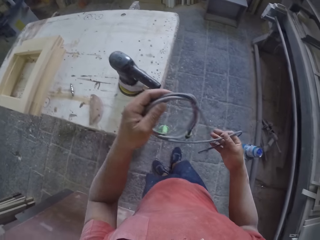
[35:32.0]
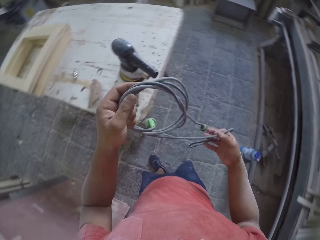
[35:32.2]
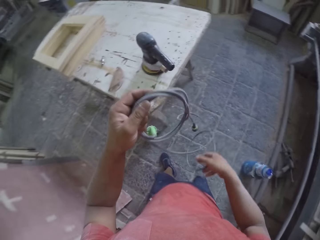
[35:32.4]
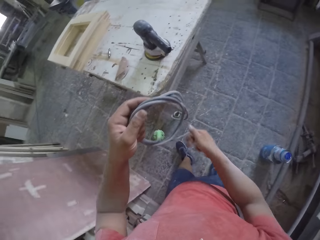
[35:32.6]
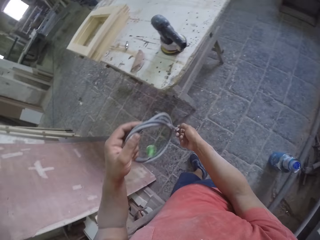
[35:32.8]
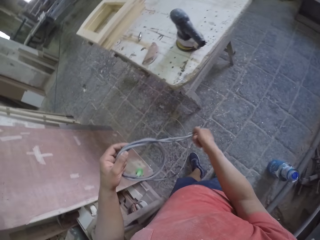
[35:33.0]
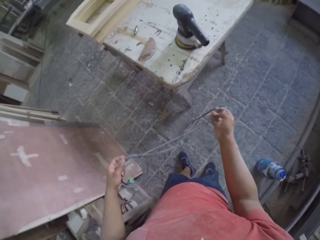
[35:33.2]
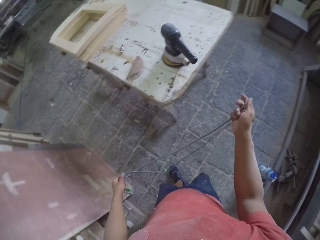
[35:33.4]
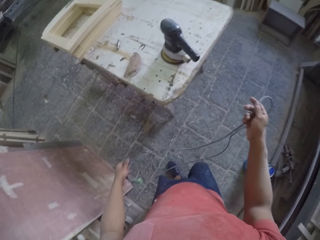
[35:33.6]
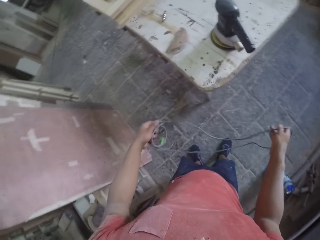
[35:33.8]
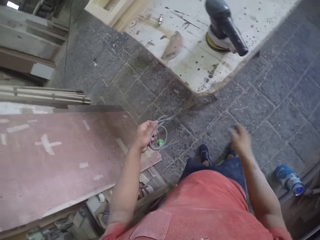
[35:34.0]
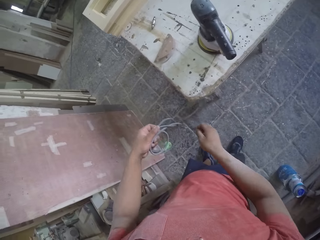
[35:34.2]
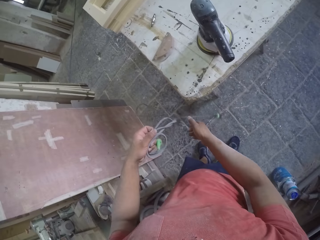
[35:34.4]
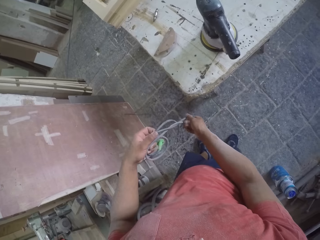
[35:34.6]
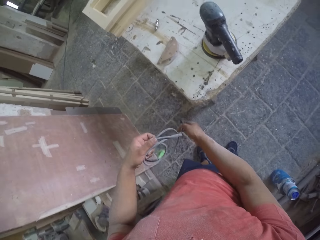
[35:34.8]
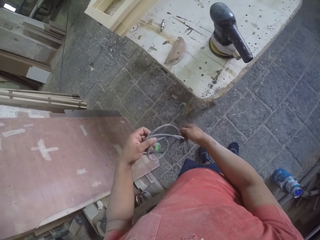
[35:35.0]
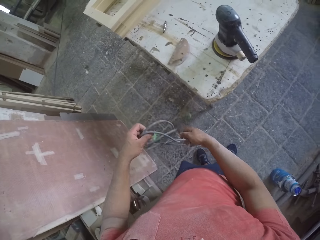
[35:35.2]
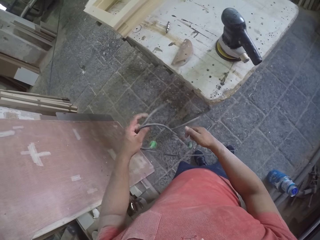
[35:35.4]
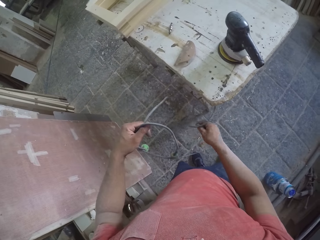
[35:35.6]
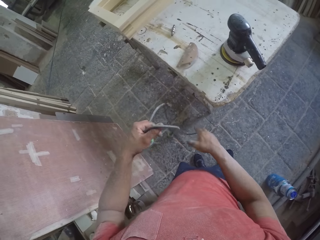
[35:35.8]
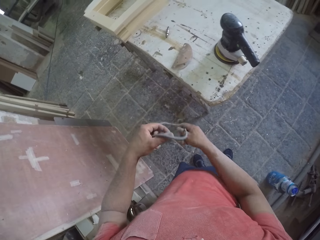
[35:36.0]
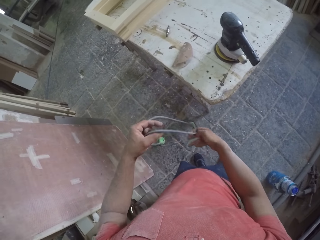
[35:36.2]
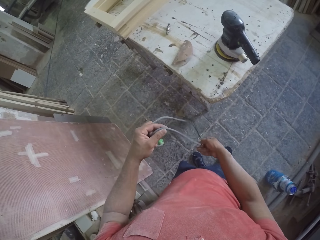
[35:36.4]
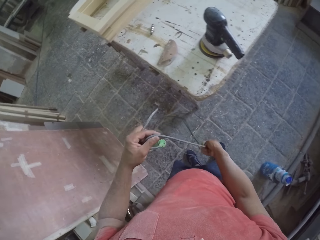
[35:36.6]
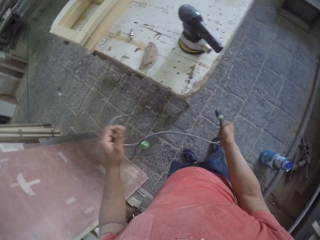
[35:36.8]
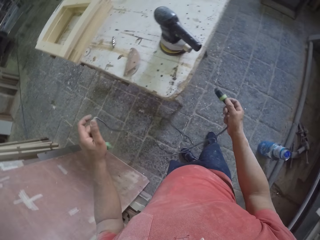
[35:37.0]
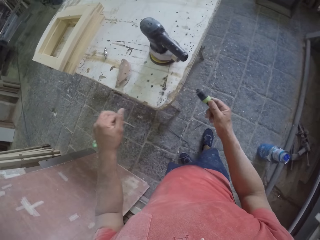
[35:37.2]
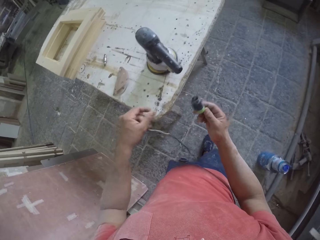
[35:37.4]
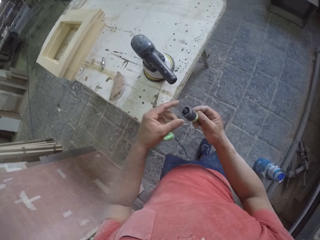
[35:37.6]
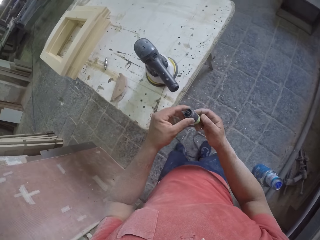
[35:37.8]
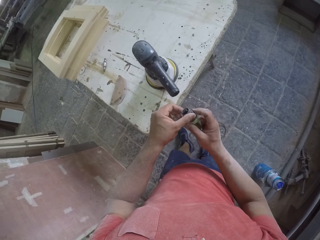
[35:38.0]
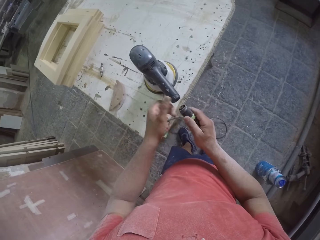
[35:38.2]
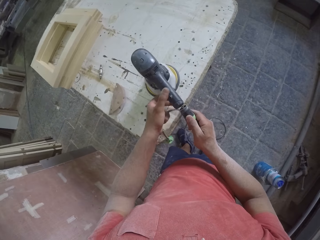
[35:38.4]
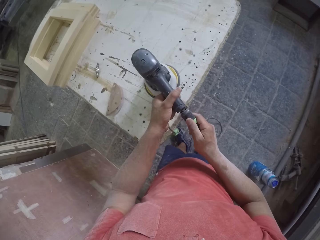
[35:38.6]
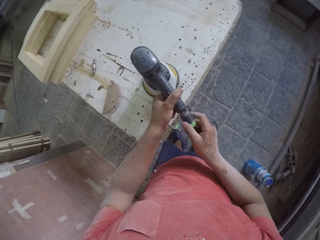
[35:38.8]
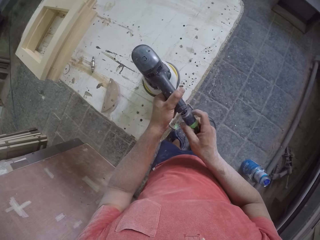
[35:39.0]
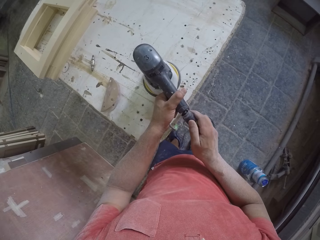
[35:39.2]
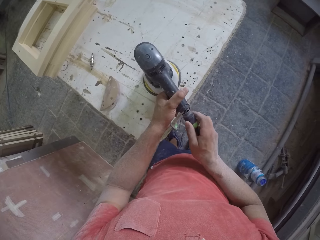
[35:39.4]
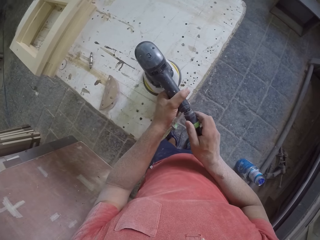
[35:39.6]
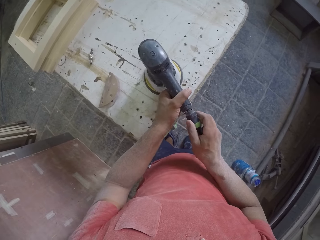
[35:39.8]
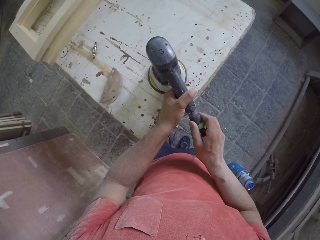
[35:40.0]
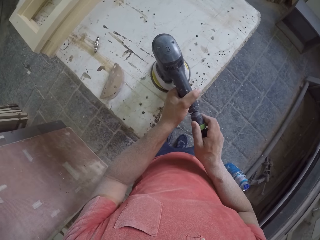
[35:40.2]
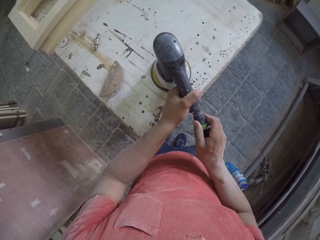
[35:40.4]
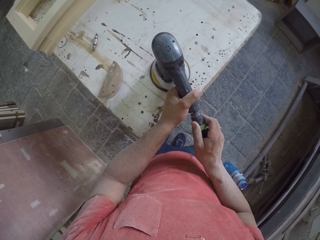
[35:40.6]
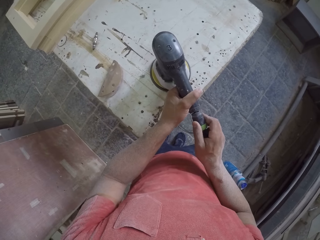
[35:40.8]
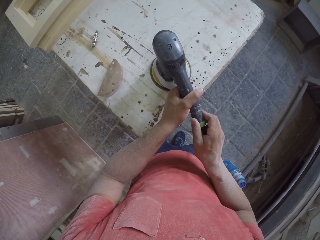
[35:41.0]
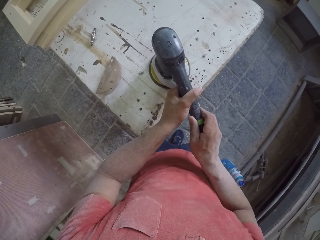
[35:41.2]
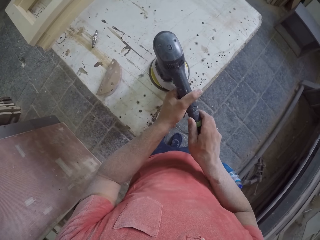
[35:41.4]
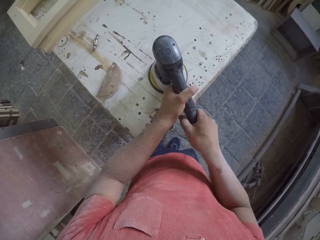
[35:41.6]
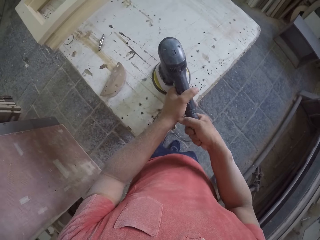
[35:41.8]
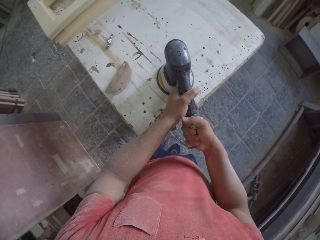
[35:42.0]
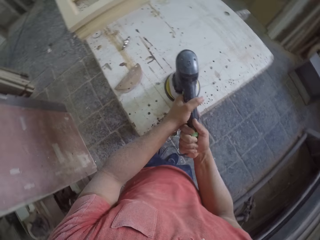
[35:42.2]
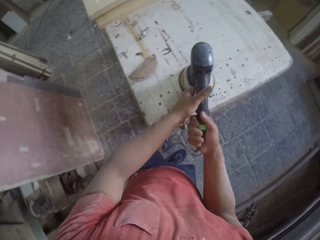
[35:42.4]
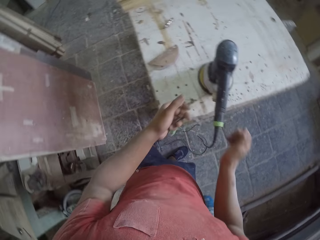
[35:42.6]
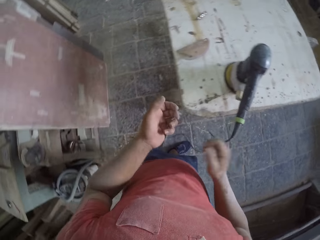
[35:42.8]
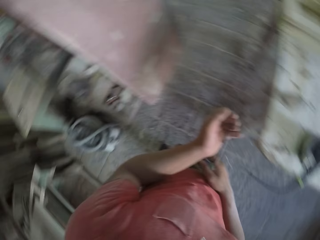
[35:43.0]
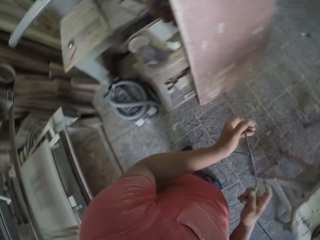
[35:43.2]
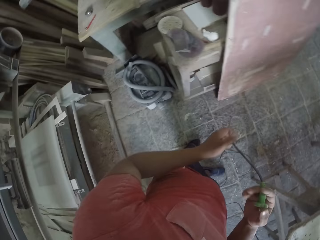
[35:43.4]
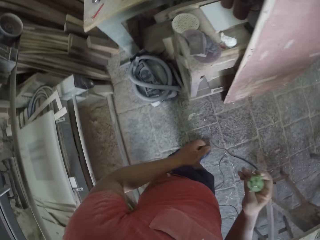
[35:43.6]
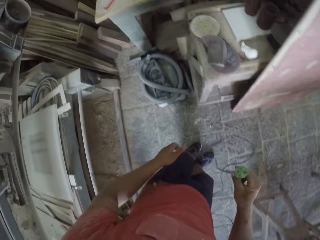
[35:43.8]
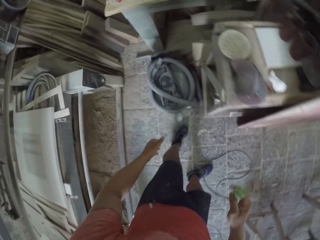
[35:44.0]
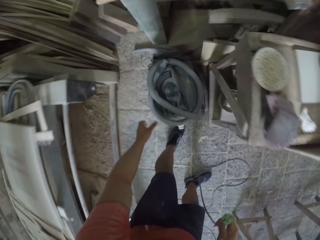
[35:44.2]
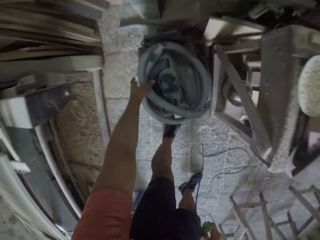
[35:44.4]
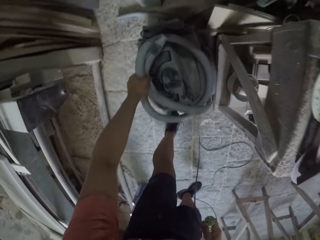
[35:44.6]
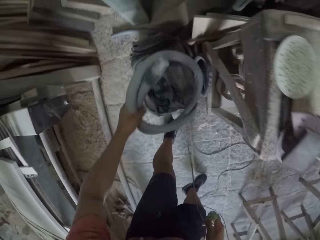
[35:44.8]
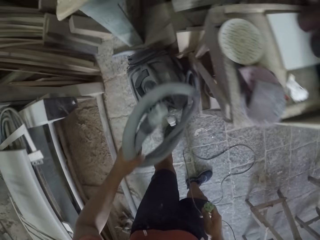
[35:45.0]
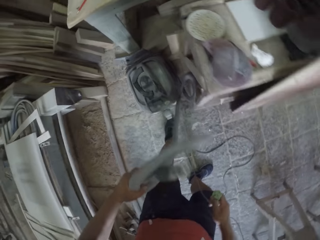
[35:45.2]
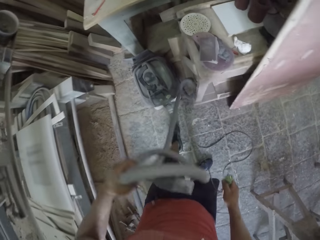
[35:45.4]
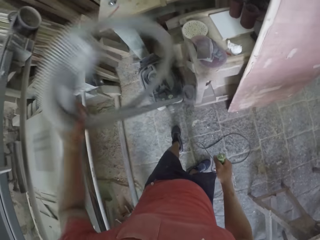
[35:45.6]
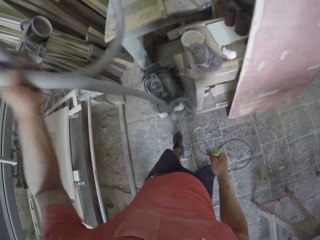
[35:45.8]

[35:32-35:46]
The camera wearer places the sanding machine on the table. They open the wire. They pull the wire of the sanding machine. They place the wire on the sanding machine. They close the random orbital.

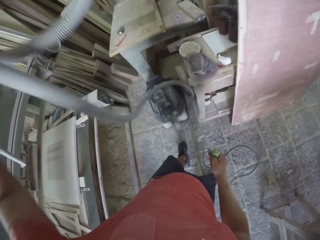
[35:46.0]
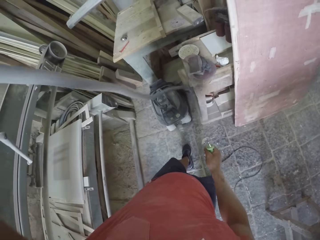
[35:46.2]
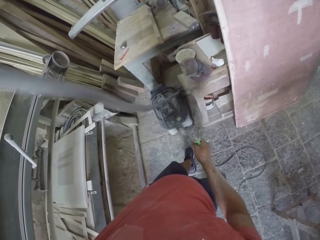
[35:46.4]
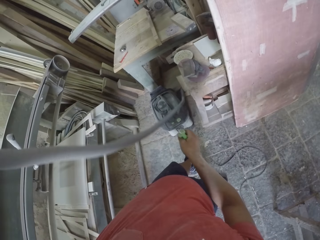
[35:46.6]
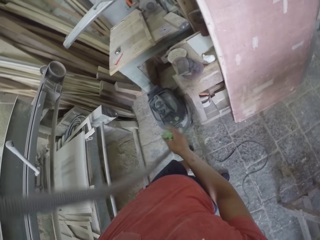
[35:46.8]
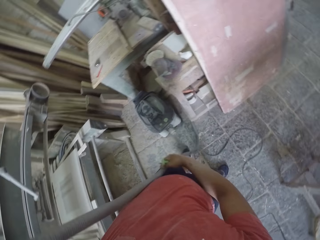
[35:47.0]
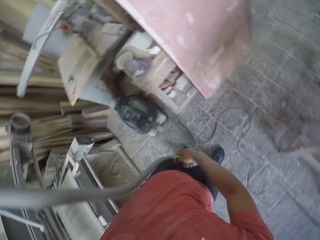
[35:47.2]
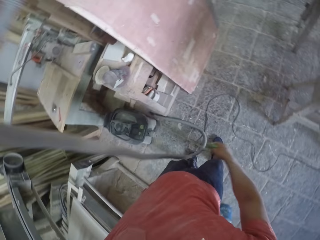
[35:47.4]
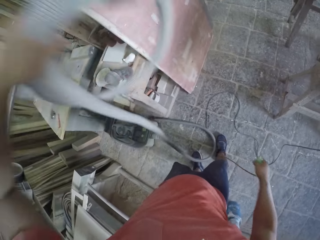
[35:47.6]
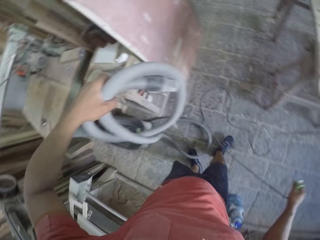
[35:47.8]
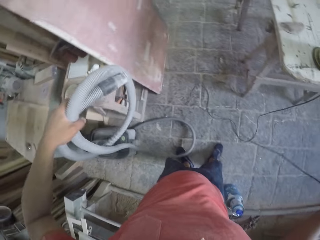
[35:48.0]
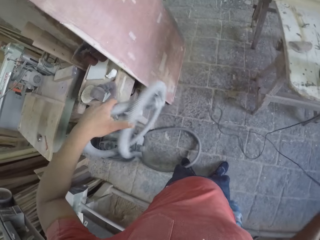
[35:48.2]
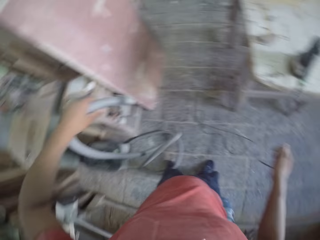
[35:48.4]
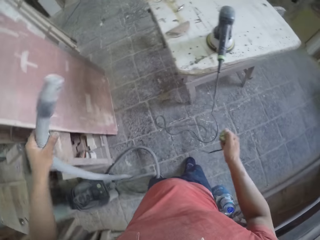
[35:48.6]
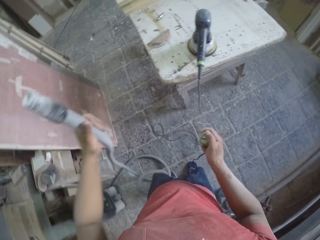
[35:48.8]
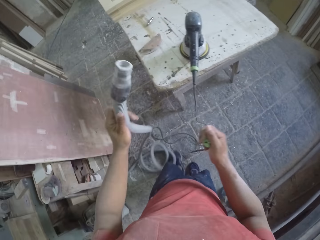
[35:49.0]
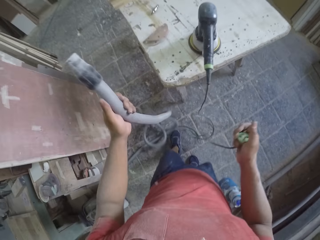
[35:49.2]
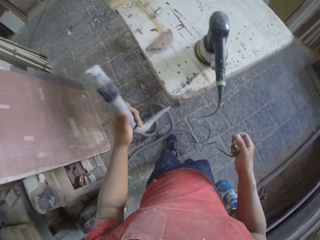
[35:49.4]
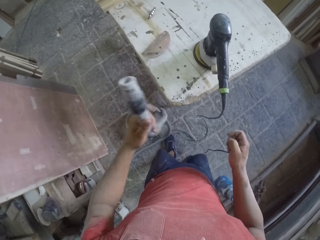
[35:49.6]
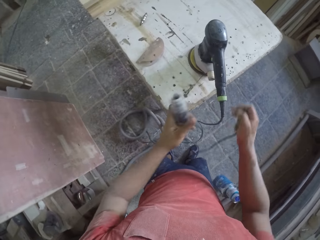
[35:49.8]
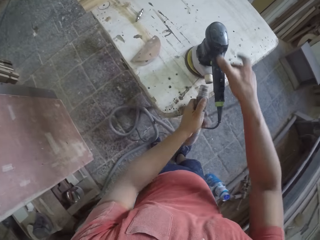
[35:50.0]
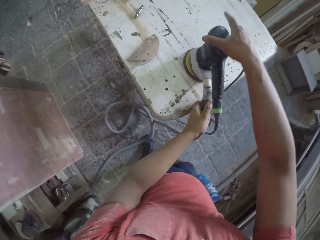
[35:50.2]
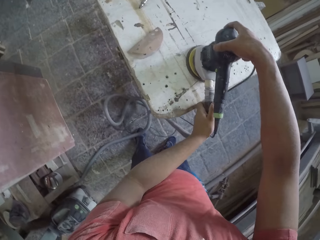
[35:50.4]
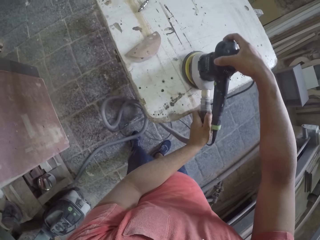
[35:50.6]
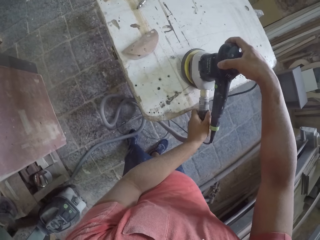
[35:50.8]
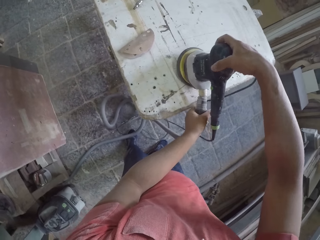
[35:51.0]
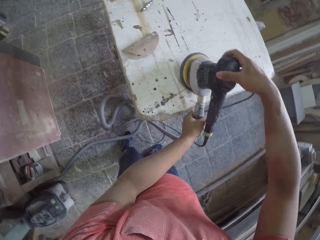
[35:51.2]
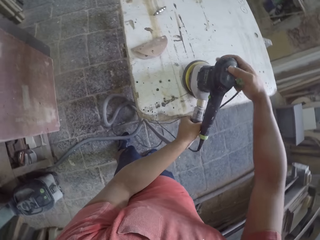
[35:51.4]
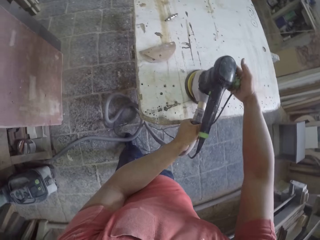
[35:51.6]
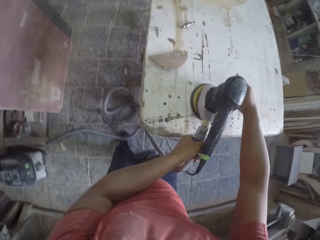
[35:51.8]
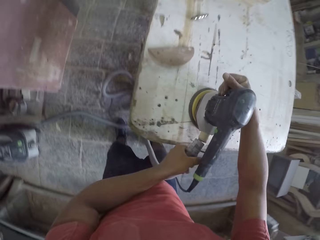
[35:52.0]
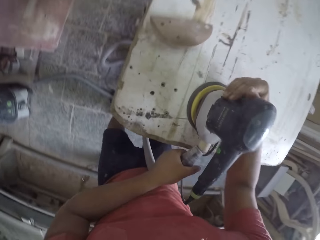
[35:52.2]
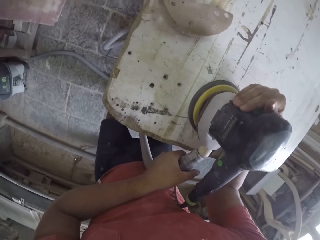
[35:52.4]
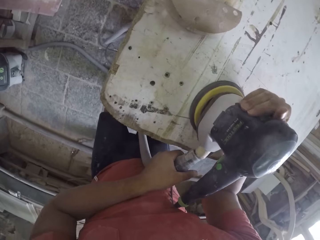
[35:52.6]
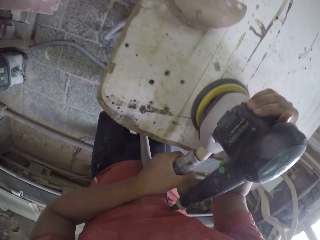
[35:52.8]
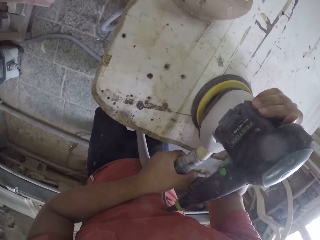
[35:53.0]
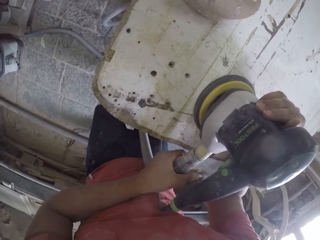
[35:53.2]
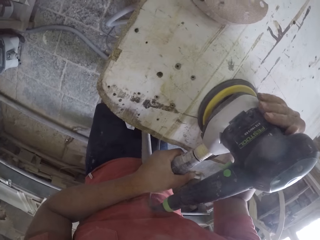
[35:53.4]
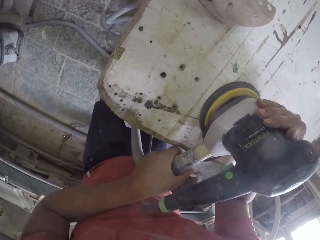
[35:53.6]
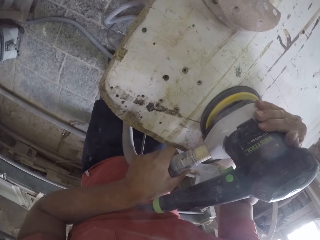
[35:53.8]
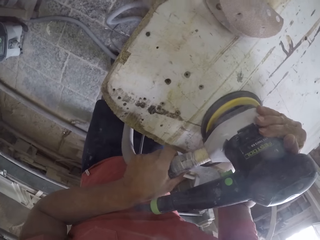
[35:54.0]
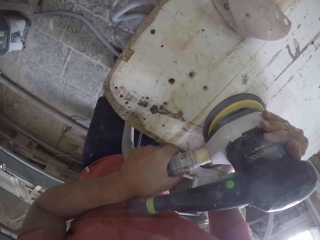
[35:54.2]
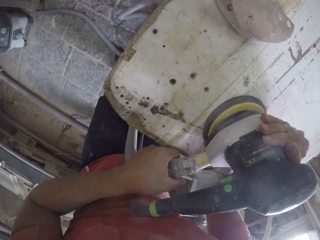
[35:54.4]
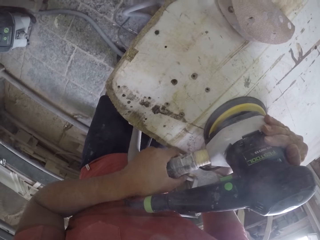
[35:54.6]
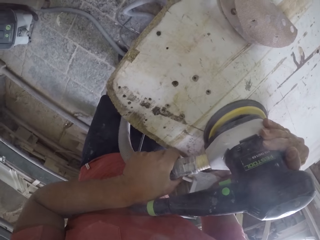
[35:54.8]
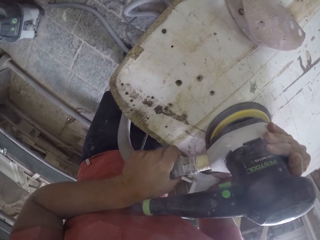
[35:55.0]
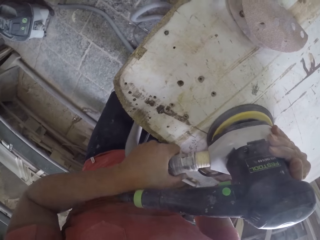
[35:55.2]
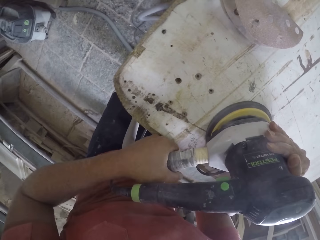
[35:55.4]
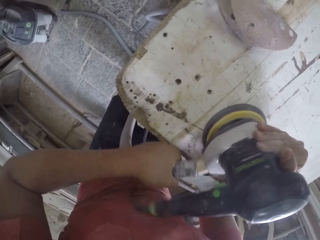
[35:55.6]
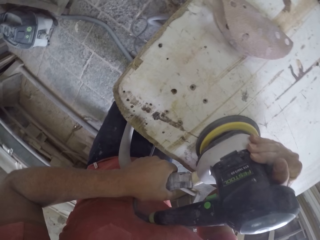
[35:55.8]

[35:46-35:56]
The camera wearer pulls the wire of something. They take a hose pipe. They are adjusting the pipe on the machine.
